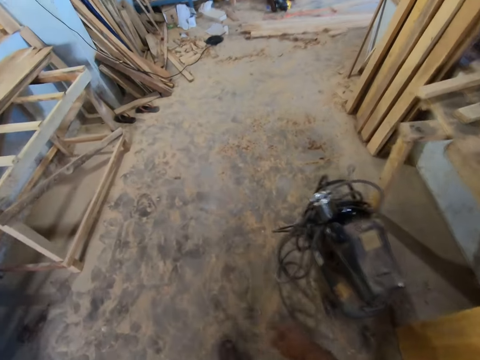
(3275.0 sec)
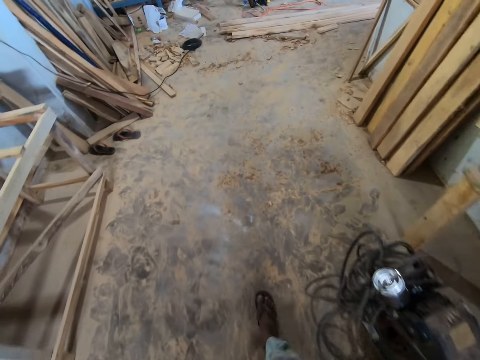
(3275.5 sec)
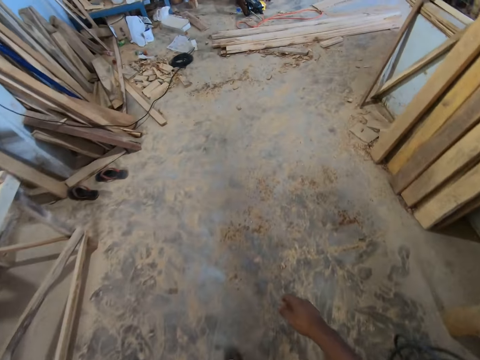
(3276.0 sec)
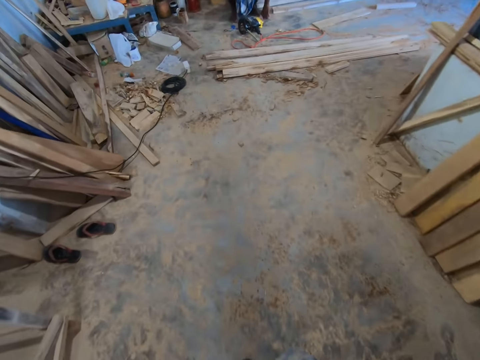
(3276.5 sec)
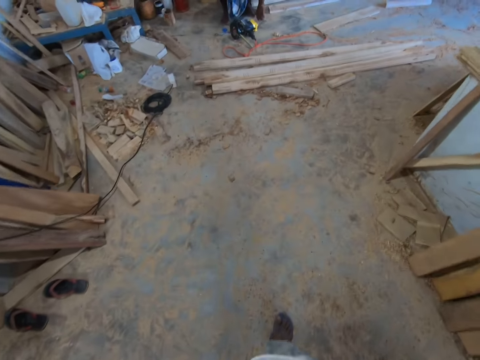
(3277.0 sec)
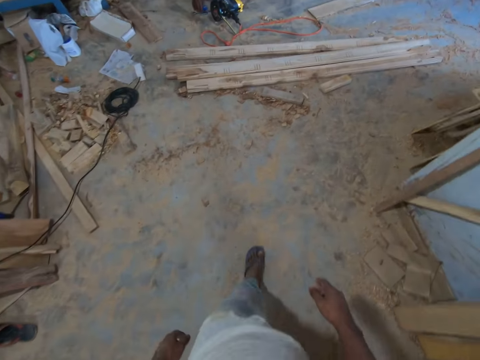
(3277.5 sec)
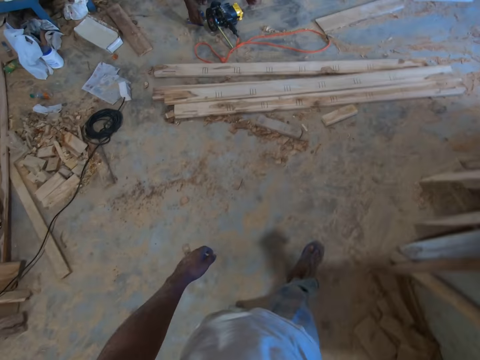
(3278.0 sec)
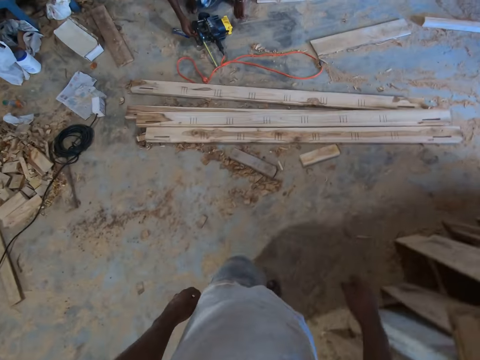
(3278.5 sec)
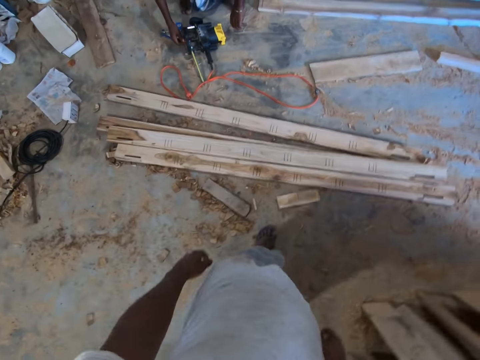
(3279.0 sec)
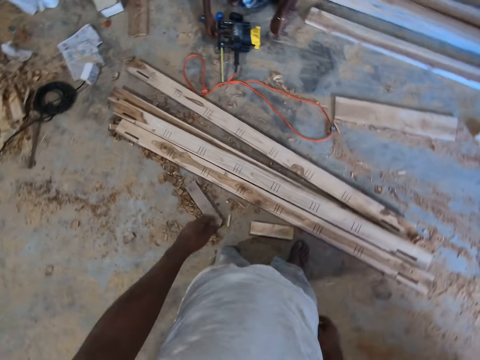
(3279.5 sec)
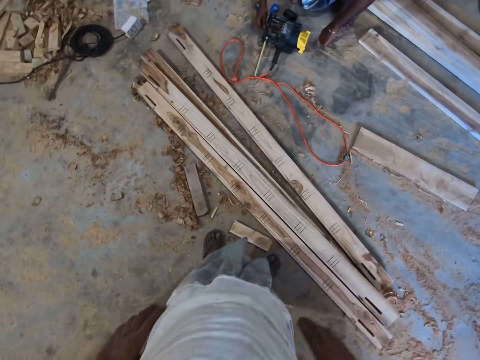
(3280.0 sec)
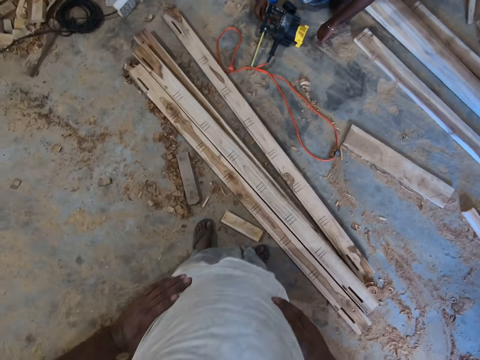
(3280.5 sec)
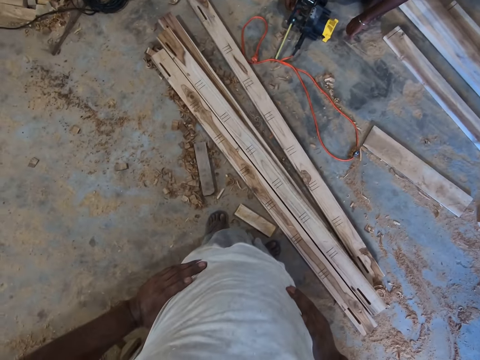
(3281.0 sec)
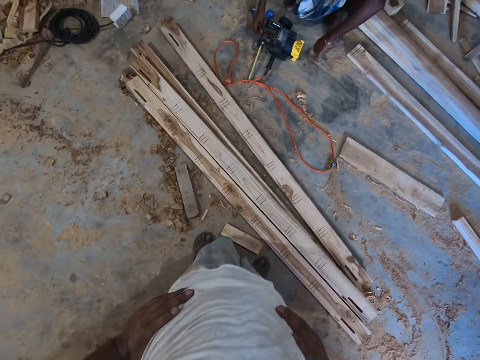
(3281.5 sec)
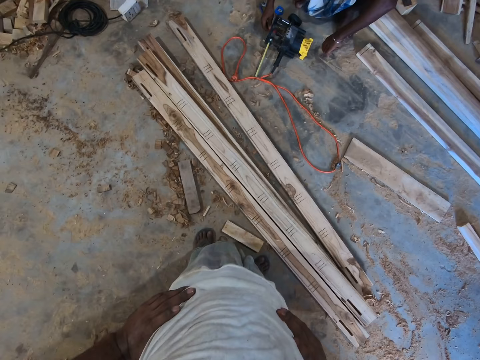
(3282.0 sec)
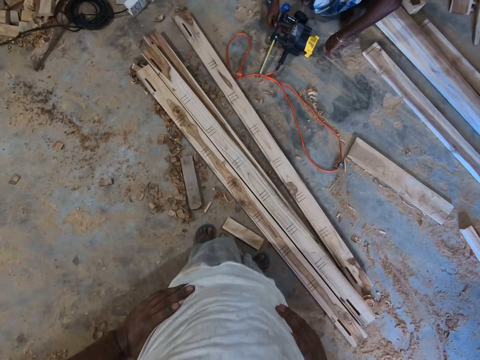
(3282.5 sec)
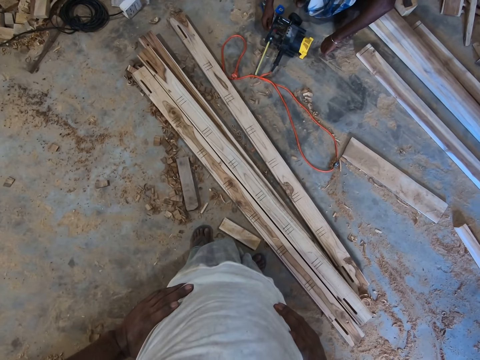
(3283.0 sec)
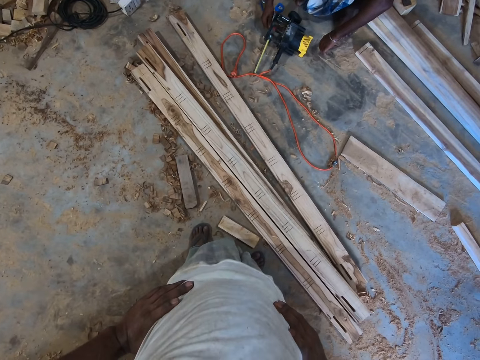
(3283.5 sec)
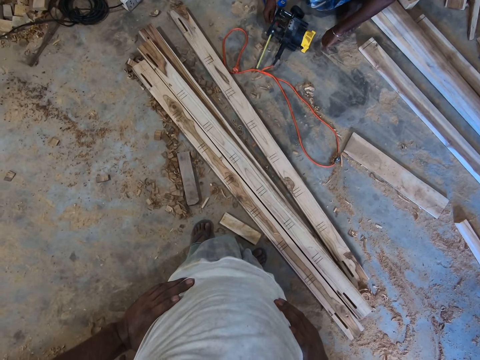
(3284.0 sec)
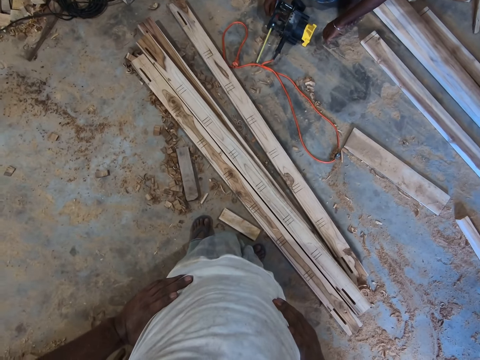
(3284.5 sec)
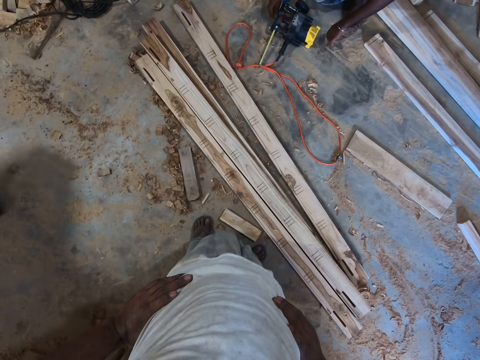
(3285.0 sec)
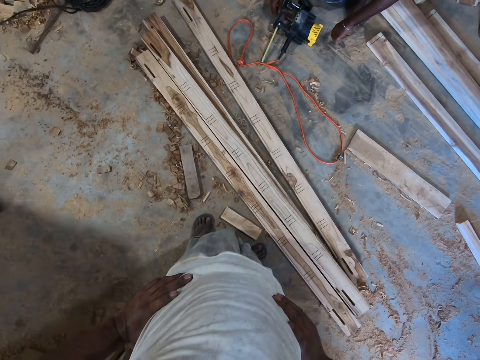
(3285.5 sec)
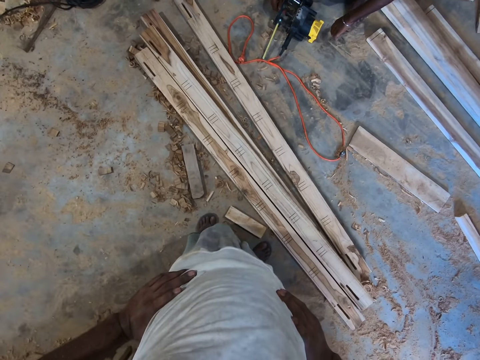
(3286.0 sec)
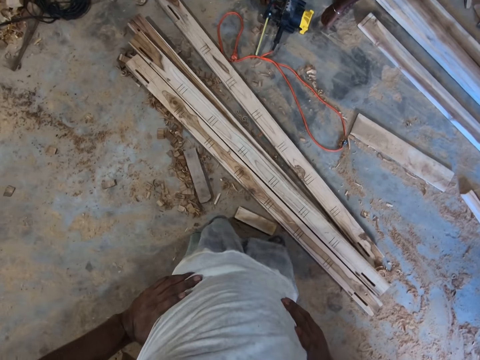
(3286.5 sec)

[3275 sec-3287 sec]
The camera wearer stands.

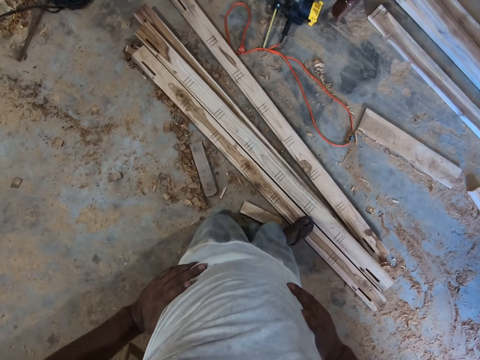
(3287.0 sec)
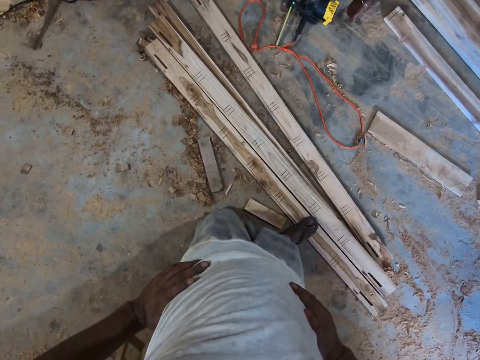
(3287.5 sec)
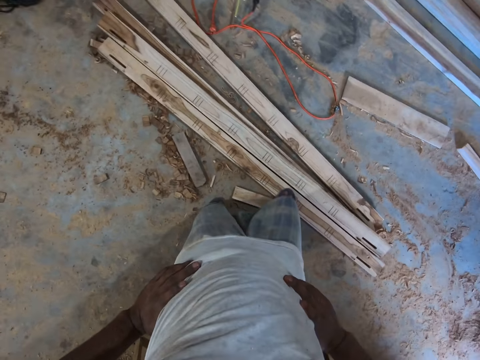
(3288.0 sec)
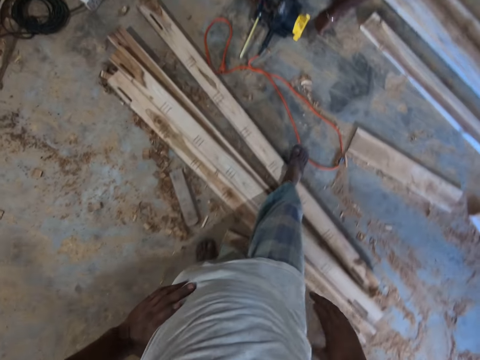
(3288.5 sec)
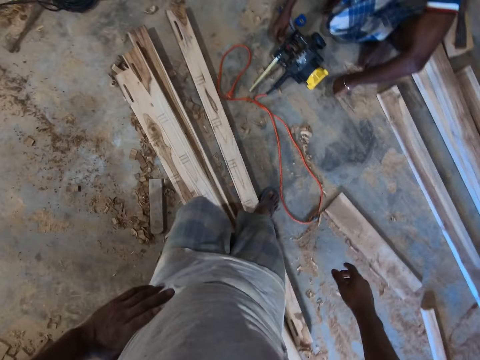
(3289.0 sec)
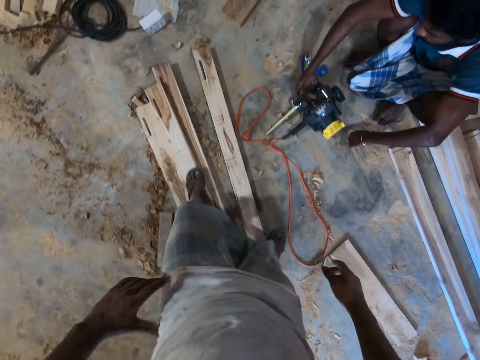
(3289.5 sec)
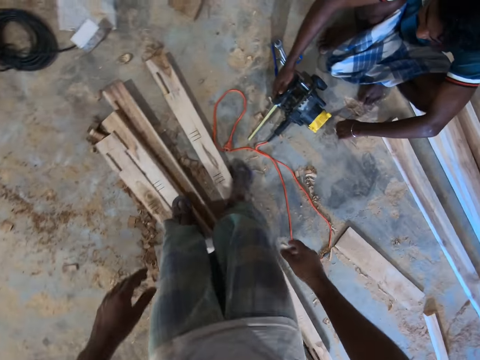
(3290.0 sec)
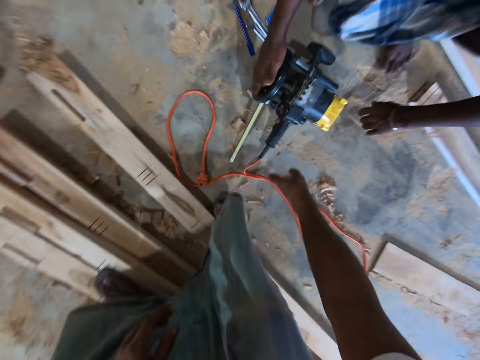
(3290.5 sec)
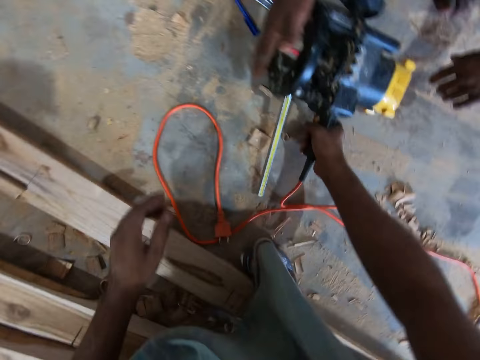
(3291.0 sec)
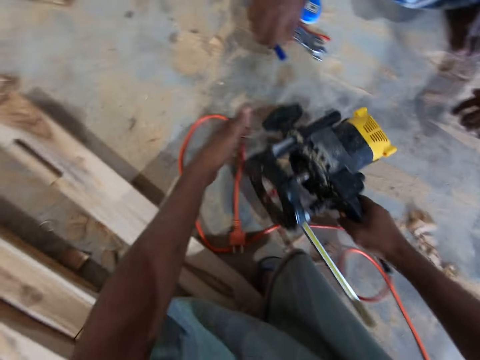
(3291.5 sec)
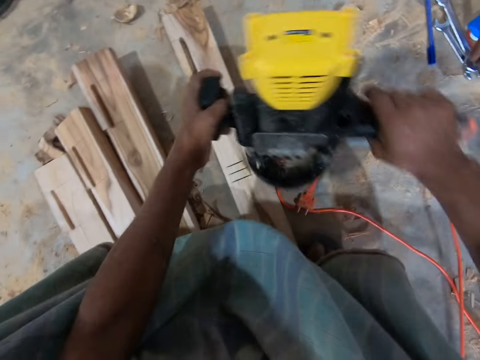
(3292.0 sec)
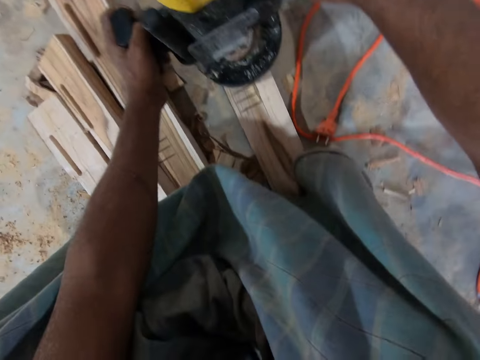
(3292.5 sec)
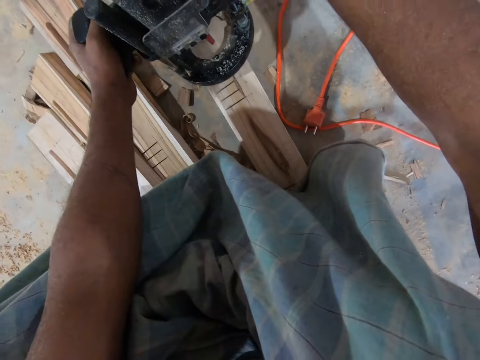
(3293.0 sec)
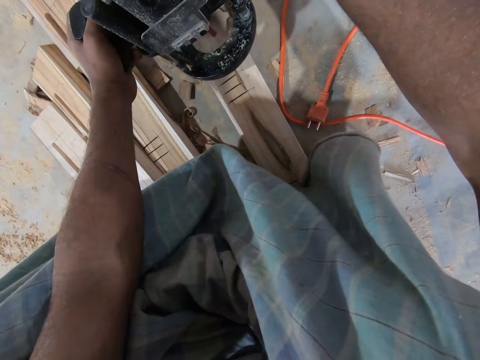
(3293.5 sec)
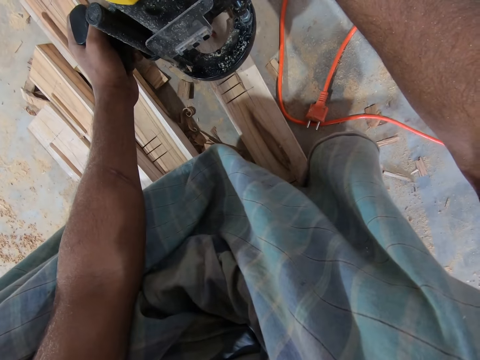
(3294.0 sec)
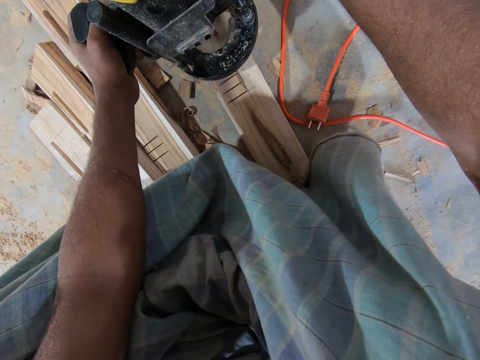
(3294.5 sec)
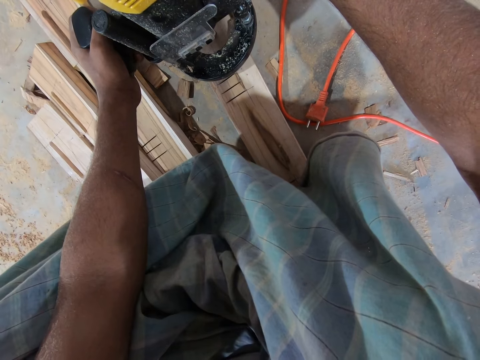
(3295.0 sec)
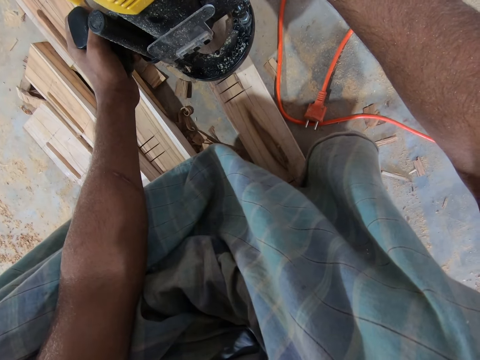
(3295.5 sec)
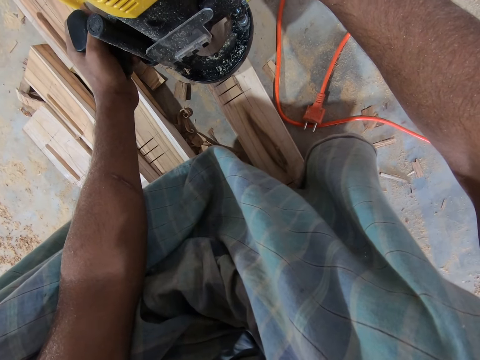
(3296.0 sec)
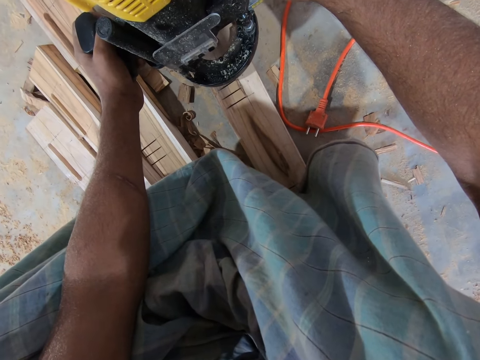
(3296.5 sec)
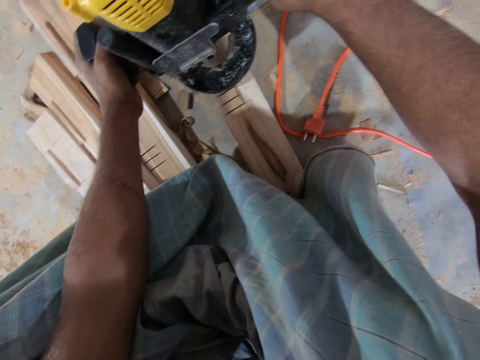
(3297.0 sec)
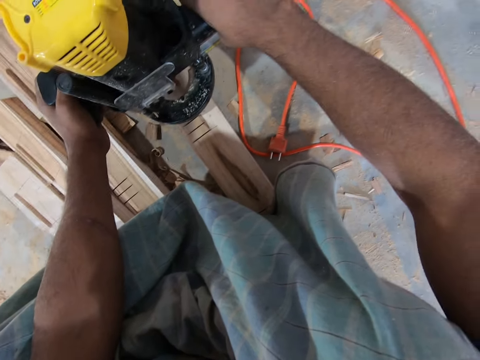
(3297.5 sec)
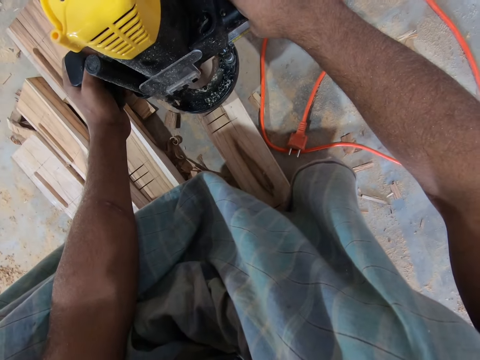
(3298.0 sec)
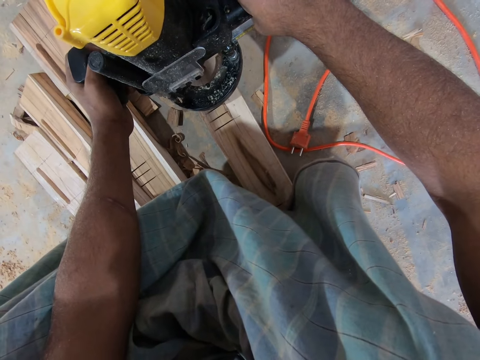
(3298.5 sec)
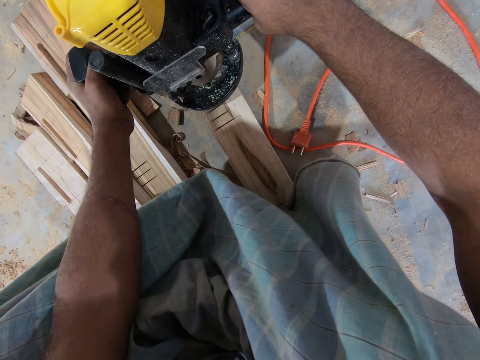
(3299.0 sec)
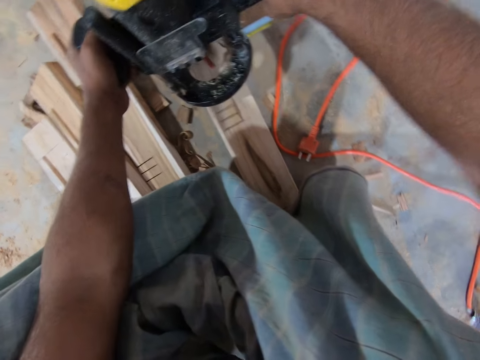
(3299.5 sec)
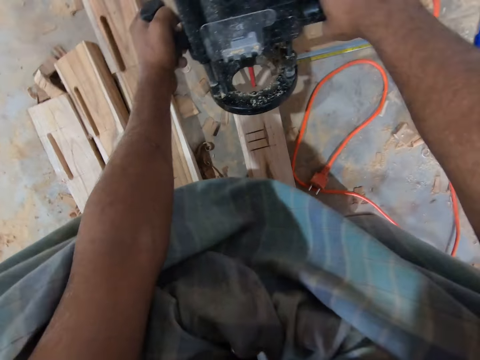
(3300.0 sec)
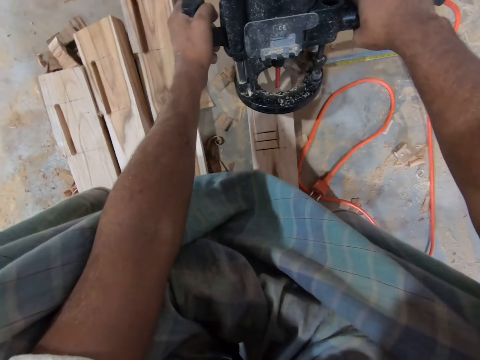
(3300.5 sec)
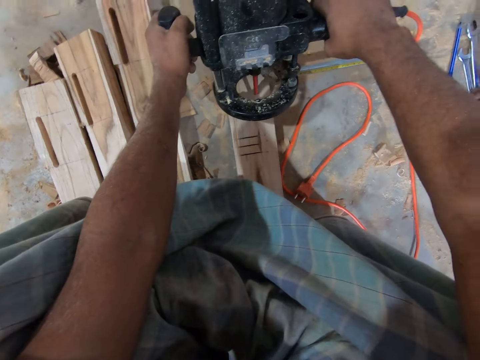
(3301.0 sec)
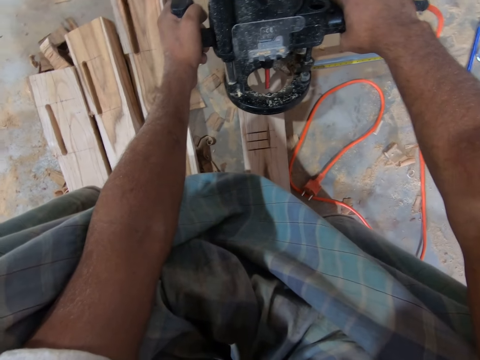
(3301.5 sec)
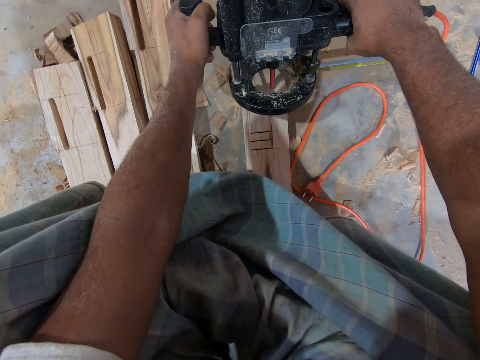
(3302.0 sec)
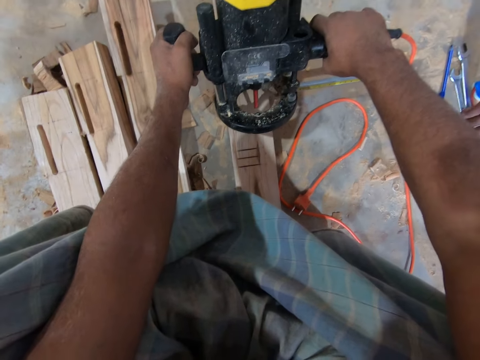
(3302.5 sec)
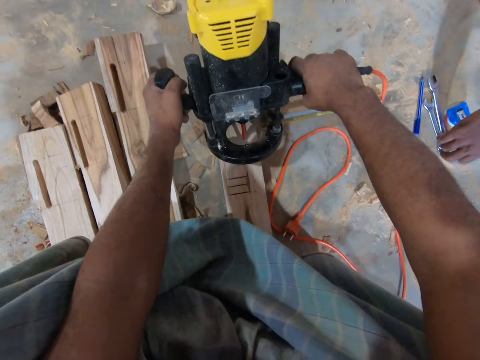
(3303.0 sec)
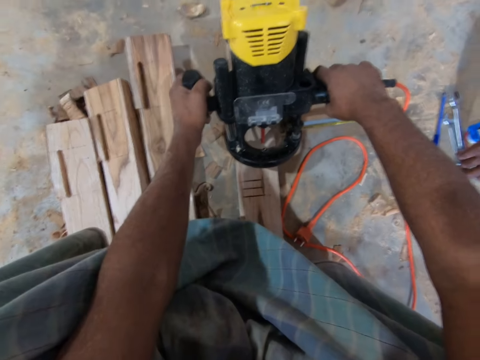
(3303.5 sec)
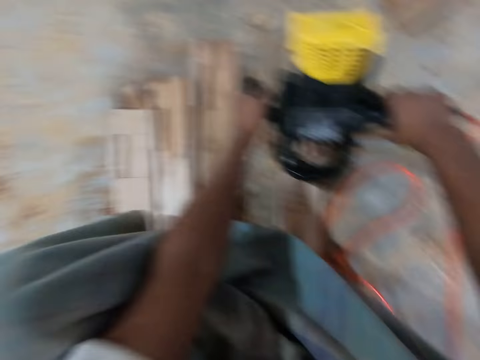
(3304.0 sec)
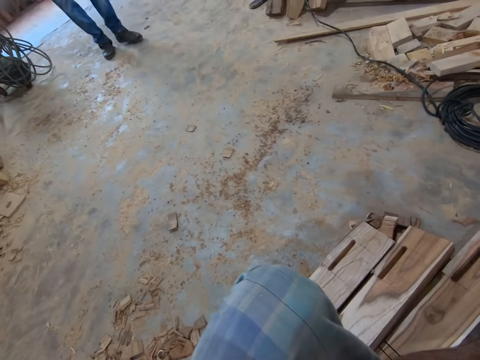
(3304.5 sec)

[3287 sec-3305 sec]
The camera wearer interacts with a man. He picks up an electric wood router or wood cutter from the floor with his right hand. He holds the electric wood router over a piece of wood with both hands. He holds the wood cutter.
